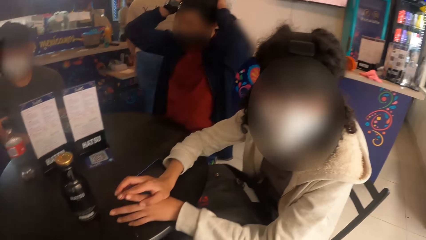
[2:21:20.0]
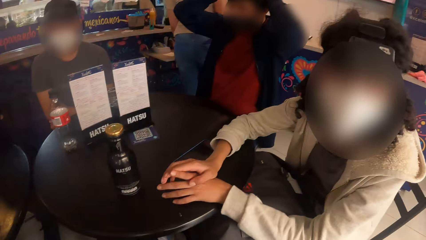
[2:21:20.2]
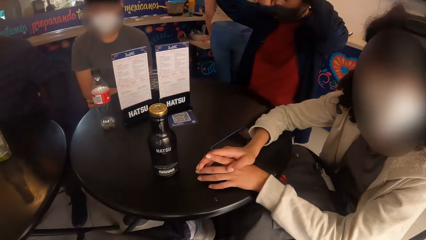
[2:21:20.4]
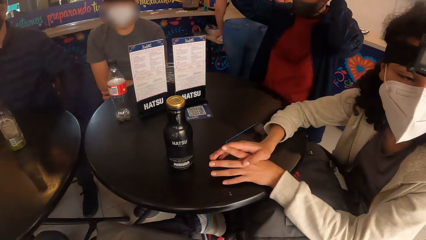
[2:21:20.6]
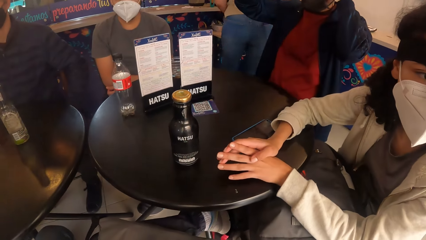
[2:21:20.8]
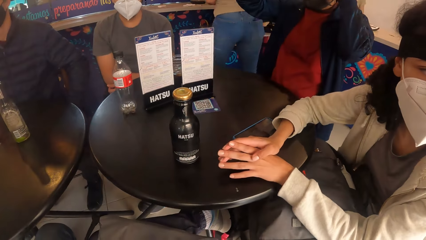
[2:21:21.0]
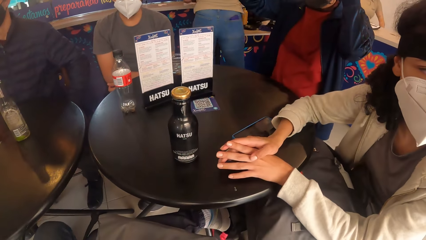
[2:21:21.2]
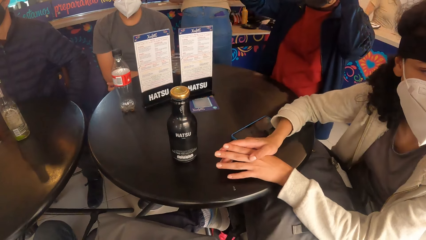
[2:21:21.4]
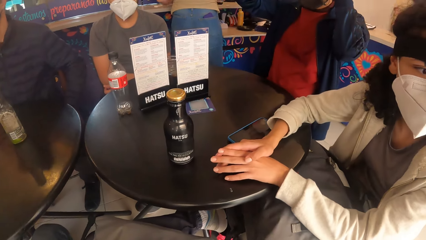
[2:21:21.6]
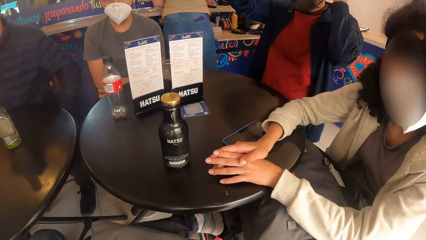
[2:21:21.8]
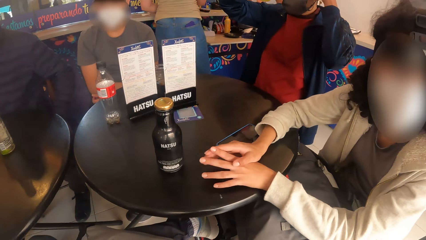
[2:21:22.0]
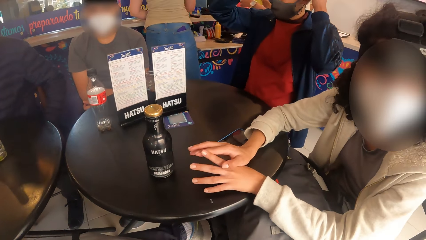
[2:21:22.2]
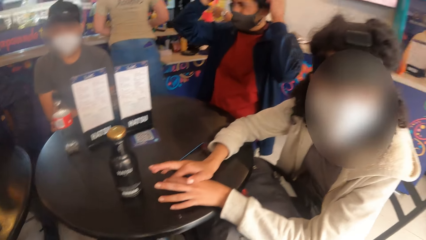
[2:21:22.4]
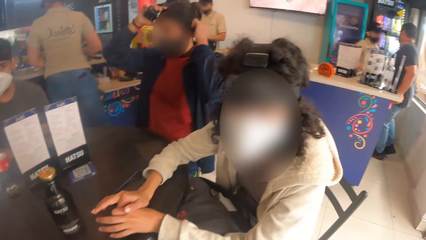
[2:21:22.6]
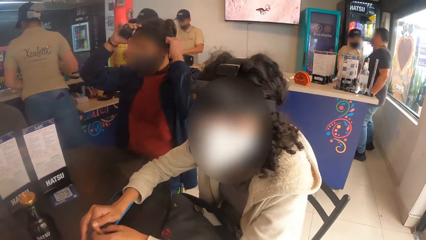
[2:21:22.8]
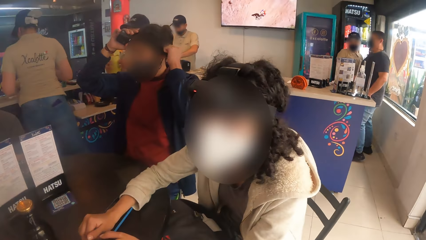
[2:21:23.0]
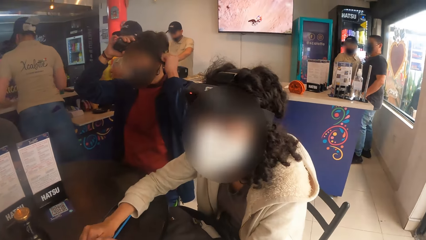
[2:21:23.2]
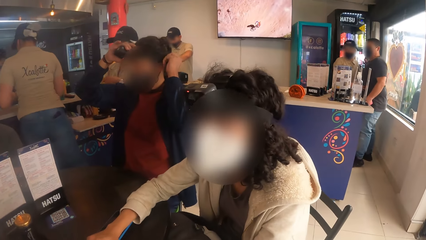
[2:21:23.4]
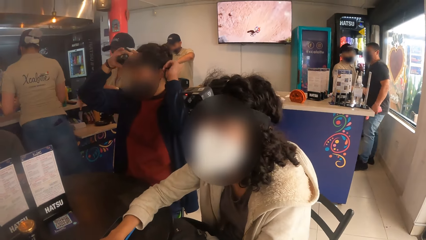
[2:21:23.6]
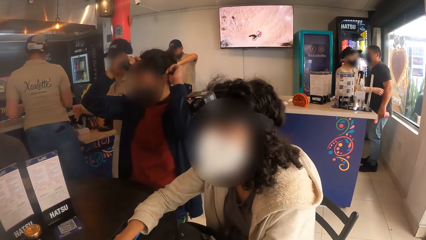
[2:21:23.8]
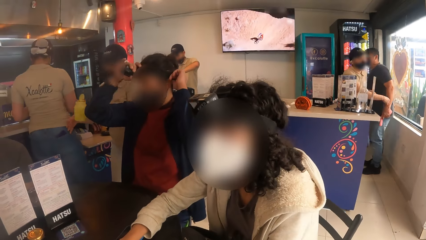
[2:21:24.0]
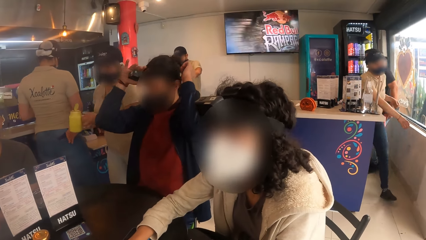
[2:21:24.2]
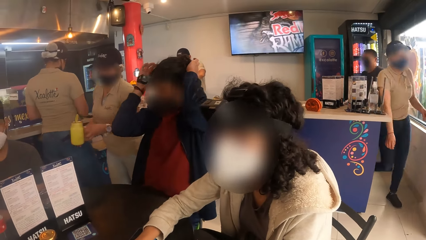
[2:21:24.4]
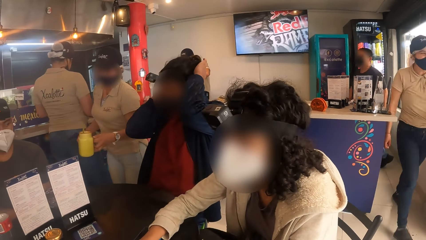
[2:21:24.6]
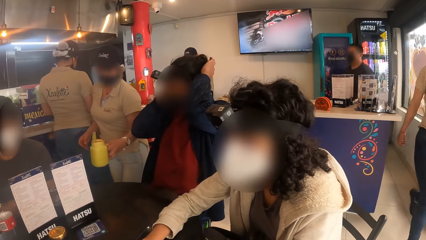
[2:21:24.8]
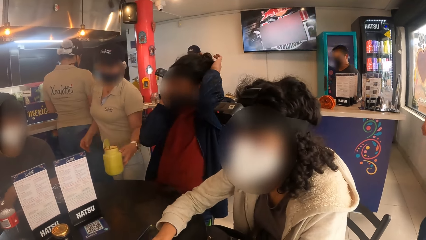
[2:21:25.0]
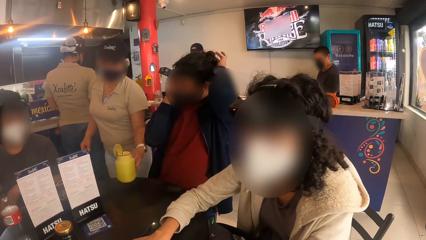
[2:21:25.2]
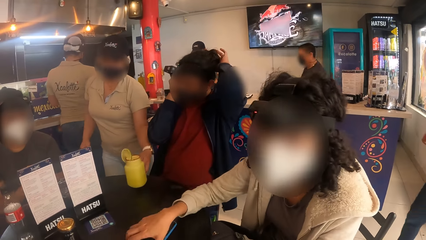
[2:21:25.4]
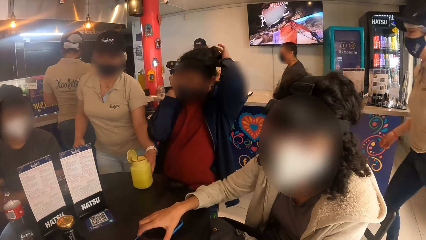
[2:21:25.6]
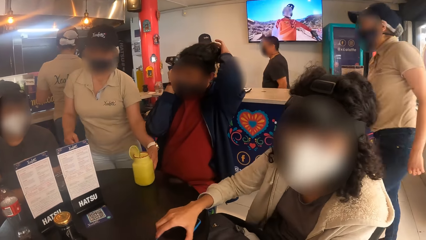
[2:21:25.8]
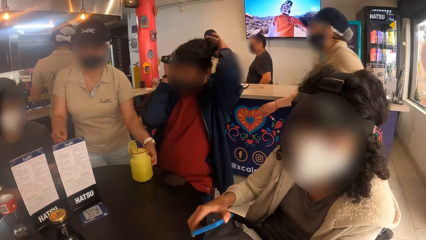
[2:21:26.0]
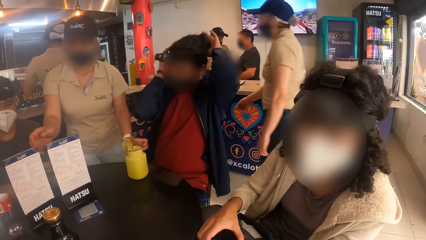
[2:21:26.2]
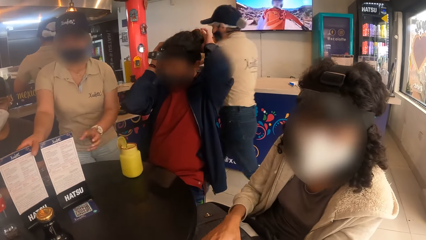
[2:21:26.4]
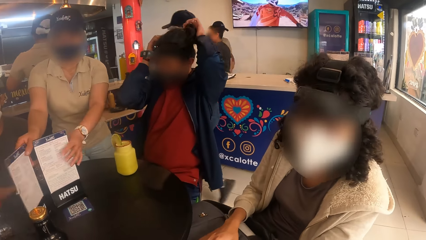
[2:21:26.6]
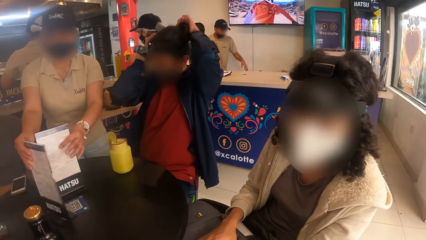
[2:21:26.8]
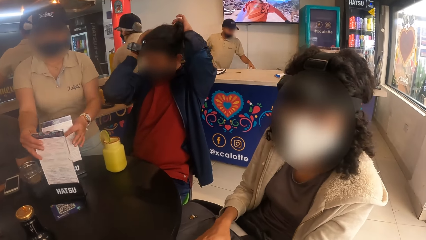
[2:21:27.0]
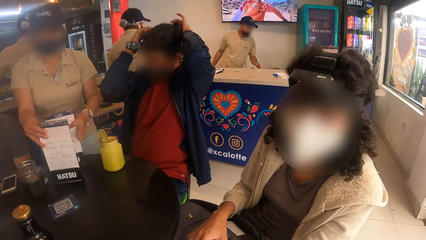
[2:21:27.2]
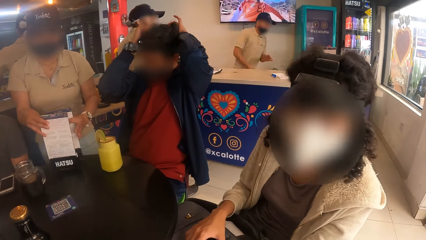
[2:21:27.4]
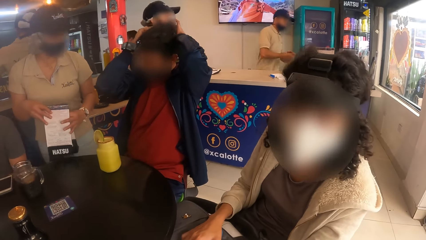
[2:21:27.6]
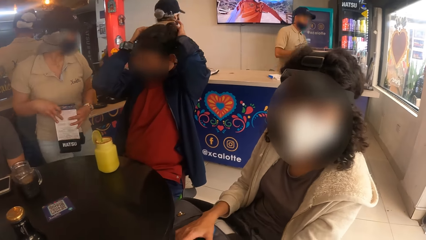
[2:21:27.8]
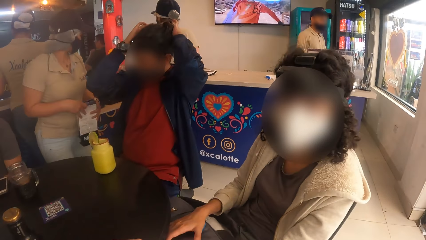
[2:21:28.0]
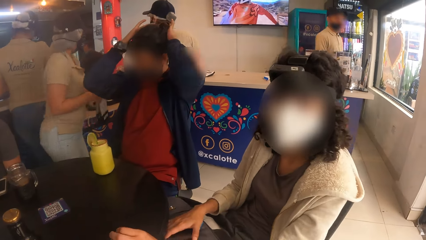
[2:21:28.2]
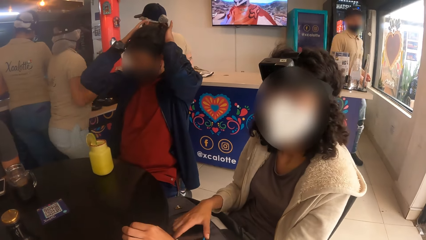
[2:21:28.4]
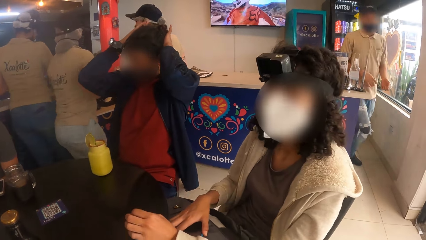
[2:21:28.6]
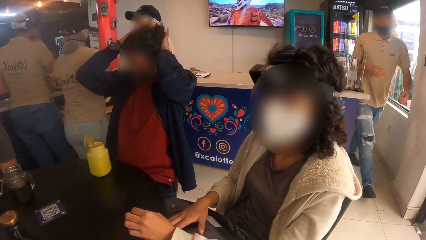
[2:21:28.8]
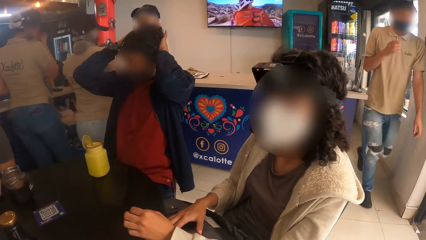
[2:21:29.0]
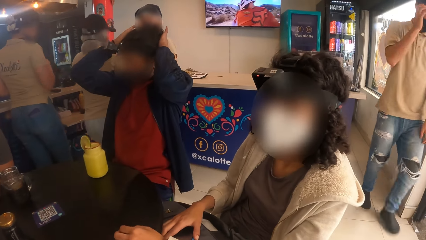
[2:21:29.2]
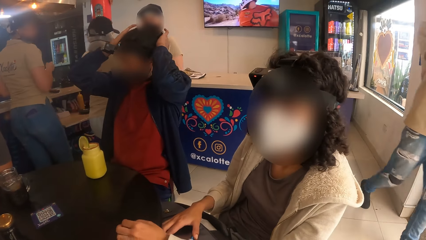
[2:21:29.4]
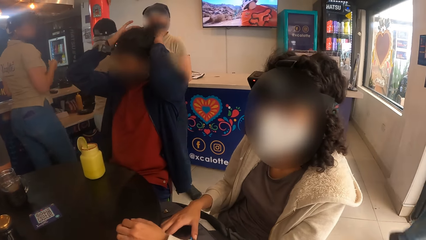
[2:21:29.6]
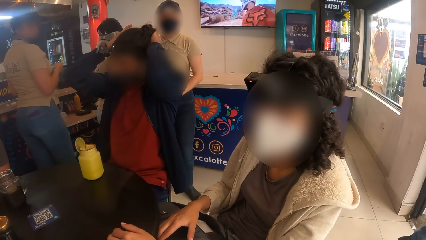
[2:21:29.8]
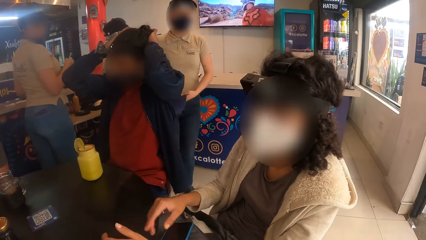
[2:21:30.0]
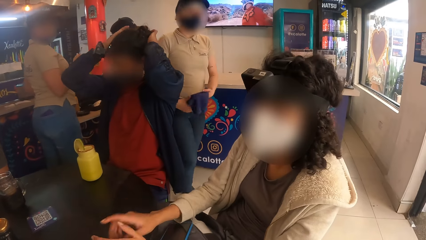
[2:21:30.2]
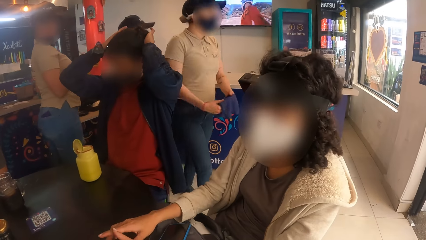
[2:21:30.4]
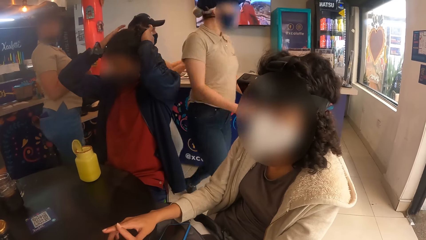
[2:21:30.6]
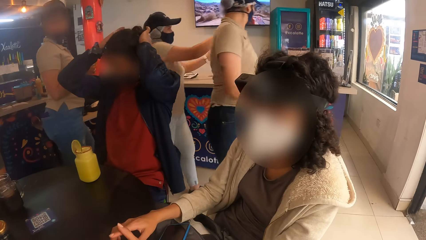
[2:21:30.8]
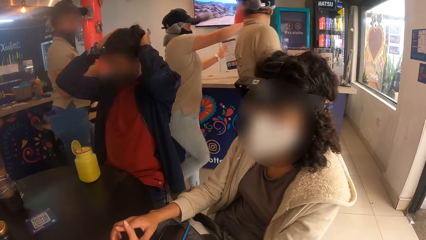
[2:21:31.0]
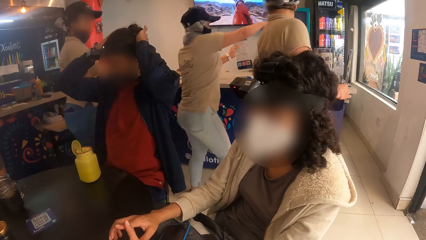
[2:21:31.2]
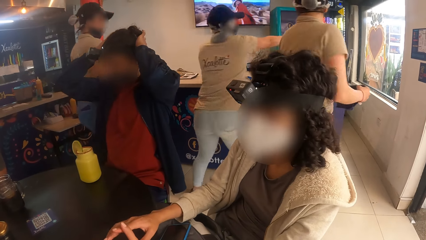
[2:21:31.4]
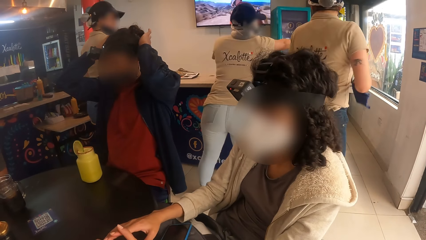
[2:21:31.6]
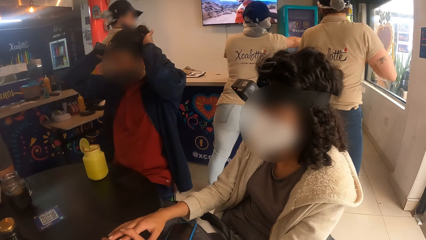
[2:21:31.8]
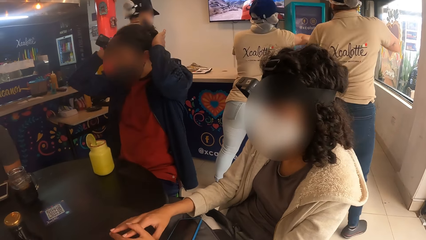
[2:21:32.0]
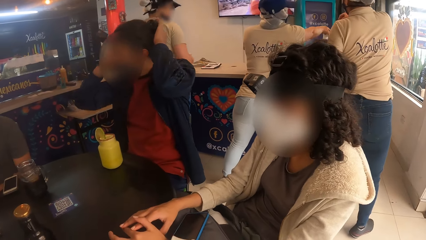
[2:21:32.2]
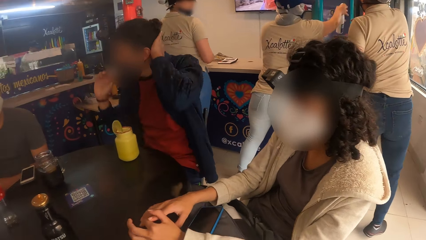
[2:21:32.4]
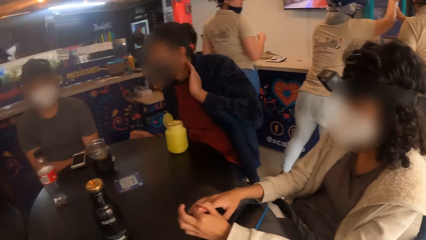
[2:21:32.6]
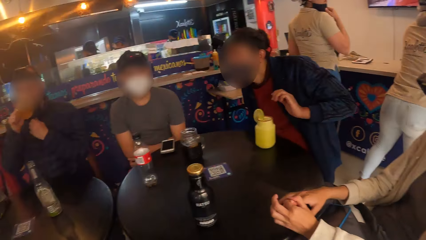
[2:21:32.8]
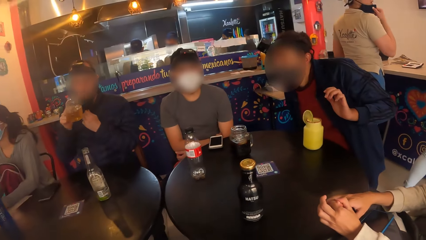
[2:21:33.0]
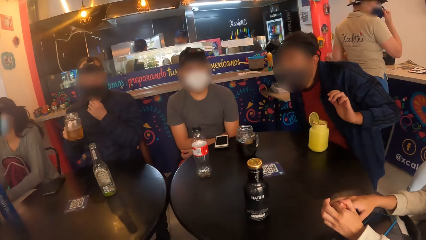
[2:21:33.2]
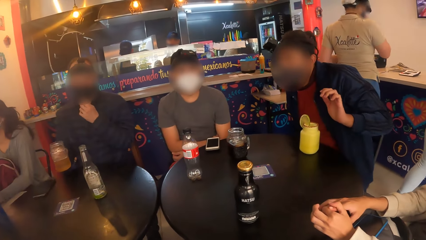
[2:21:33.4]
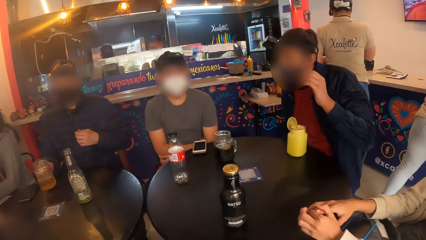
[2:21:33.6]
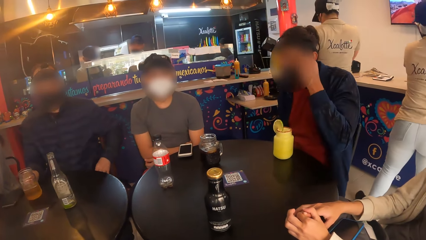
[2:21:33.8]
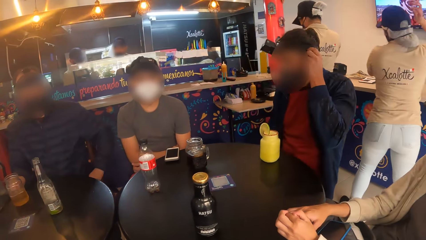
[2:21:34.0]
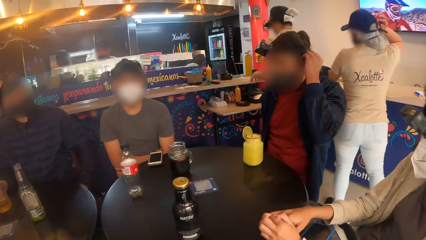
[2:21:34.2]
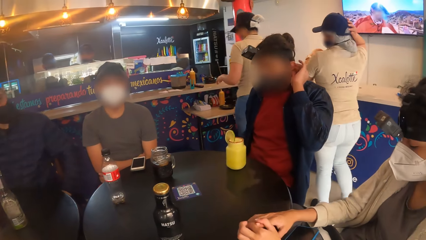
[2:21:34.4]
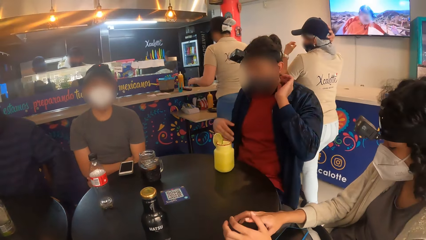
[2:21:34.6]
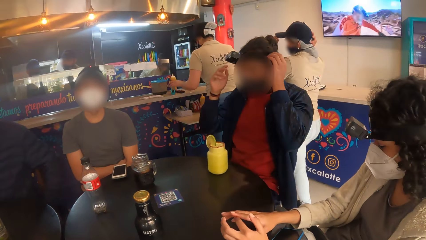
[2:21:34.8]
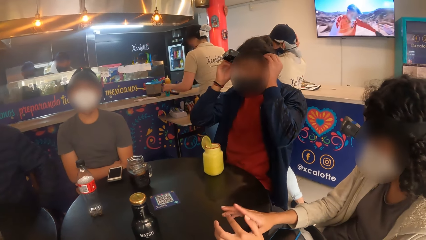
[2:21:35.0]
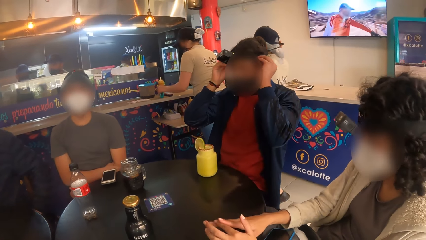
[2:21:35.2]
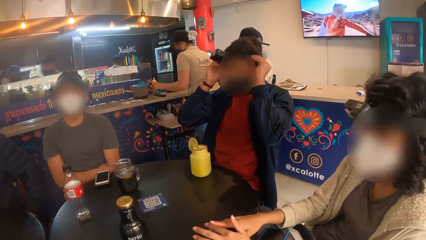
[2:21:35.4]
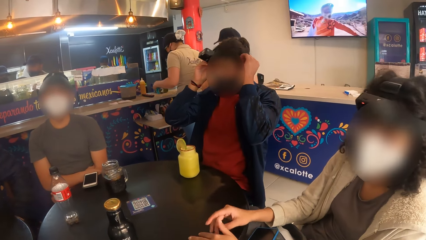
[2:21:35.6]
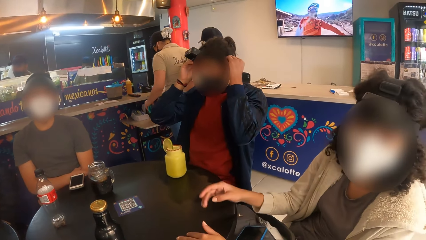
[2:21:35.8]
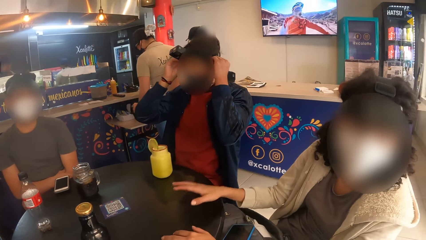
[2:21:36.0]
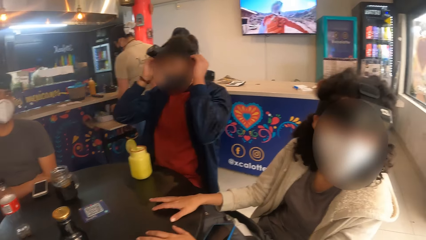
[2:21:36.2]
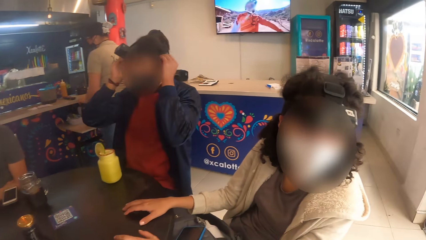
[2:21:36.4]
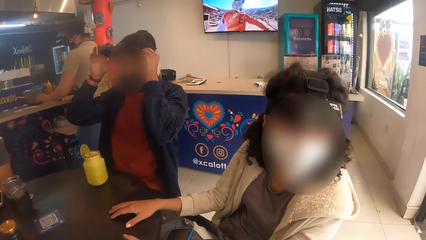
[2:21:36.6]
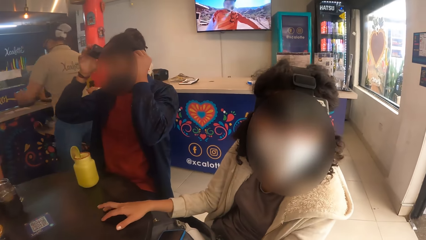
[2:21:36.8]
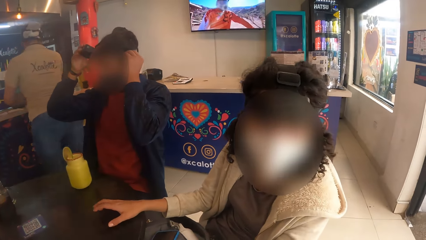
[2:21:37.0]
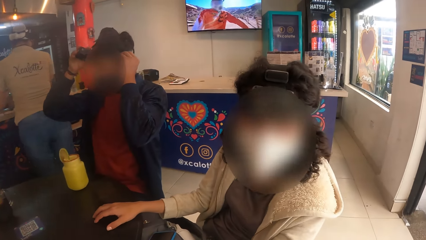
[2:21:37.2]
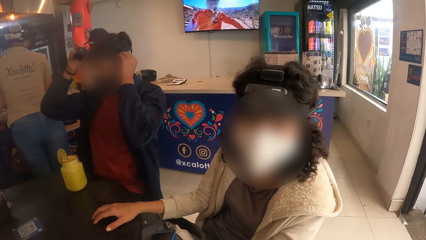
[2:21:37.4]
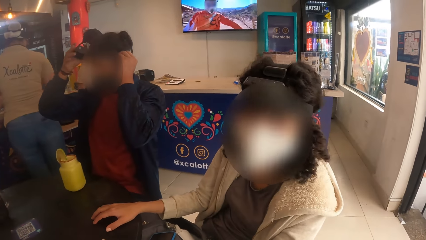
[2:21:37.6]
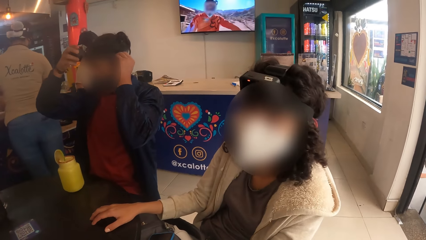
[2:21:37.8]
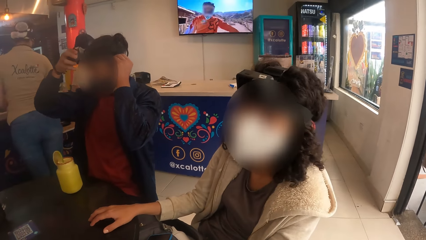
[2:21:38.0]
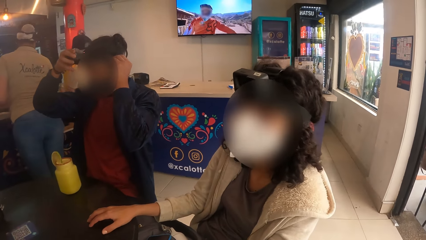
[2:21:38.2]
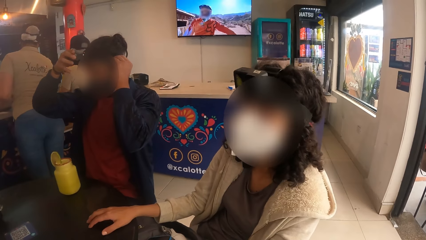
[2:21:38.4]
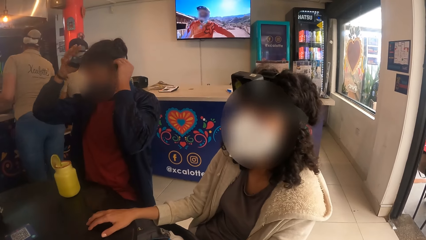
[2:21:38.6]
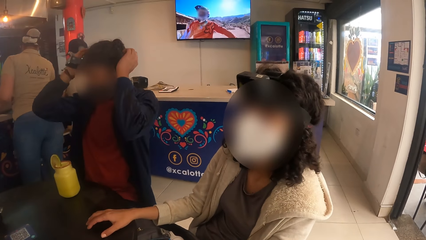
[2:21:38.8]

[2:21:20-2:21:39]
The waiter drops a cup on the table with her left hand. The camera wearer interacts with the woman. The waiter picks up menus from the table with both hands.
